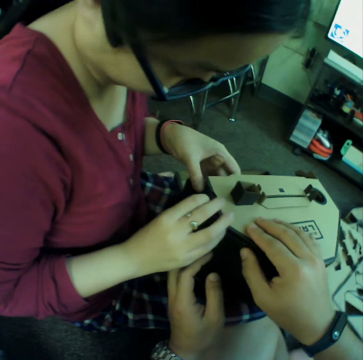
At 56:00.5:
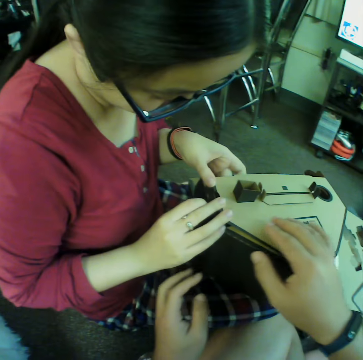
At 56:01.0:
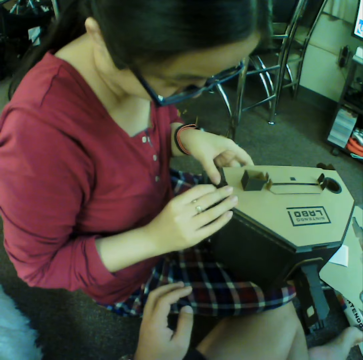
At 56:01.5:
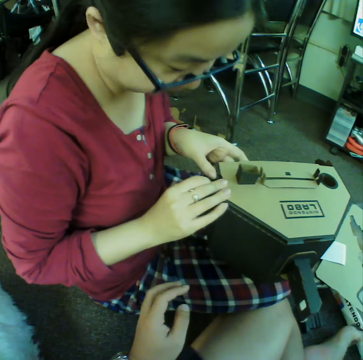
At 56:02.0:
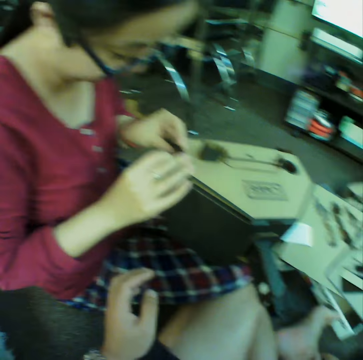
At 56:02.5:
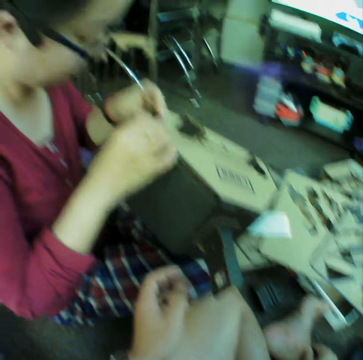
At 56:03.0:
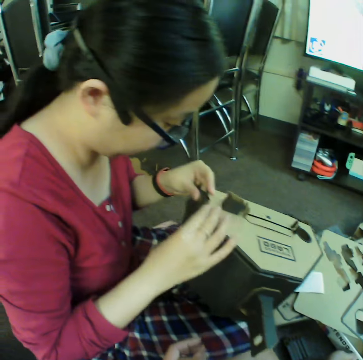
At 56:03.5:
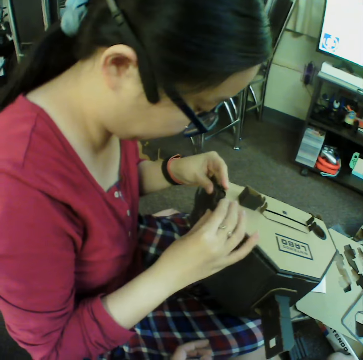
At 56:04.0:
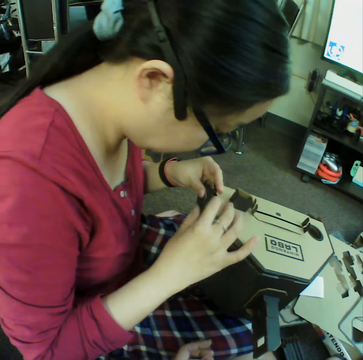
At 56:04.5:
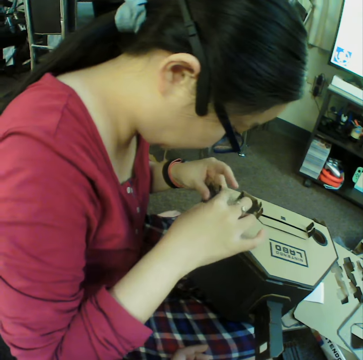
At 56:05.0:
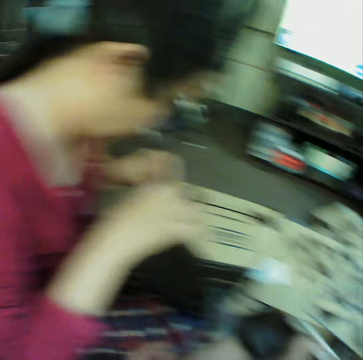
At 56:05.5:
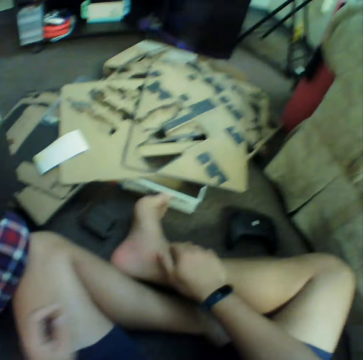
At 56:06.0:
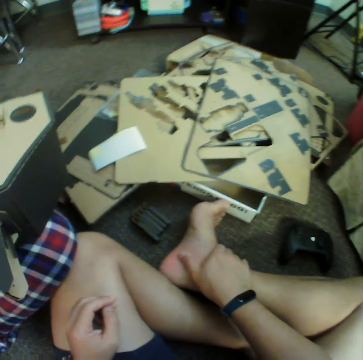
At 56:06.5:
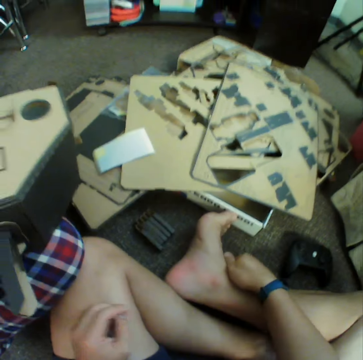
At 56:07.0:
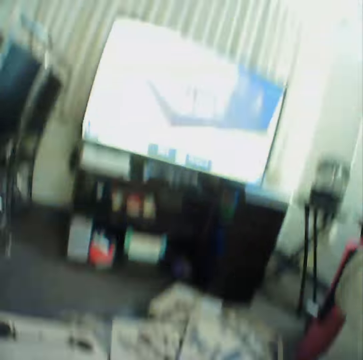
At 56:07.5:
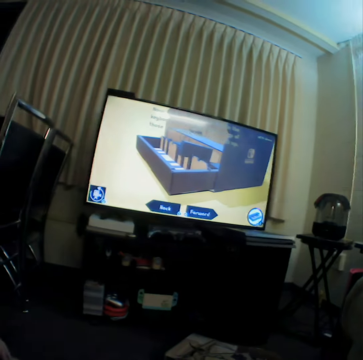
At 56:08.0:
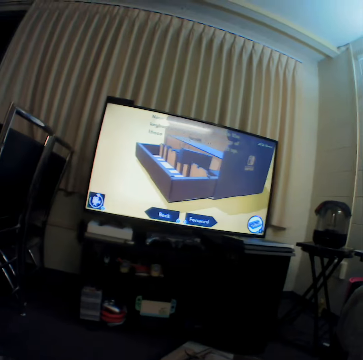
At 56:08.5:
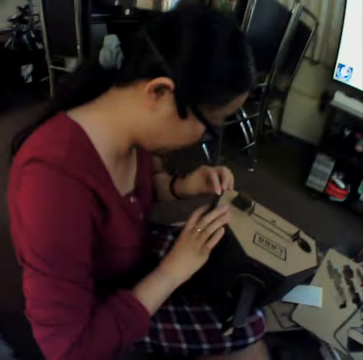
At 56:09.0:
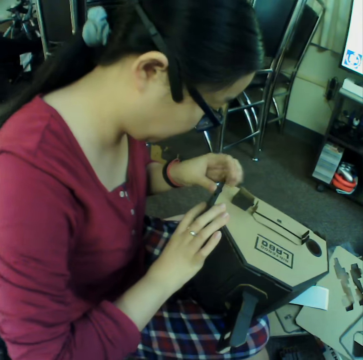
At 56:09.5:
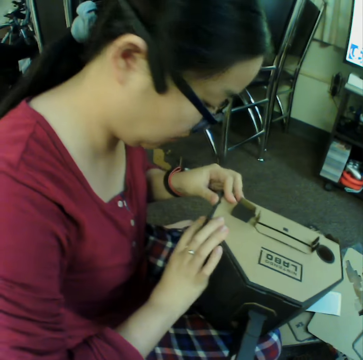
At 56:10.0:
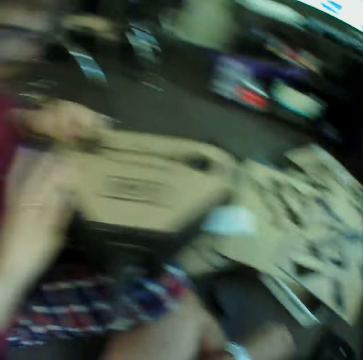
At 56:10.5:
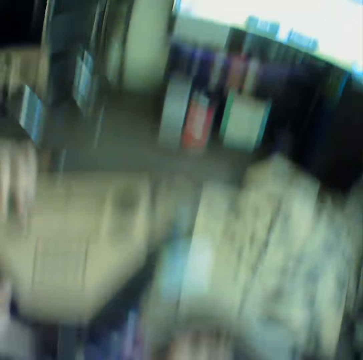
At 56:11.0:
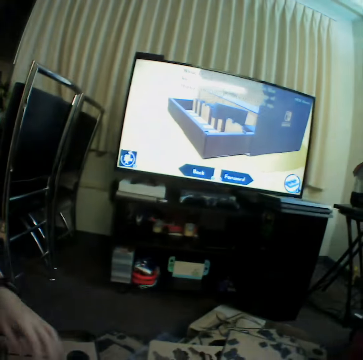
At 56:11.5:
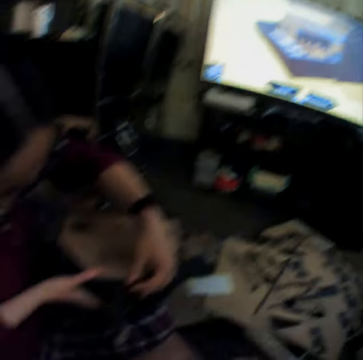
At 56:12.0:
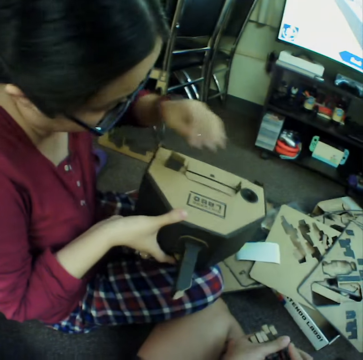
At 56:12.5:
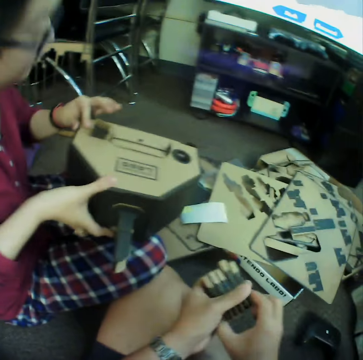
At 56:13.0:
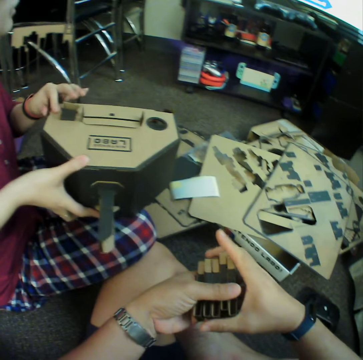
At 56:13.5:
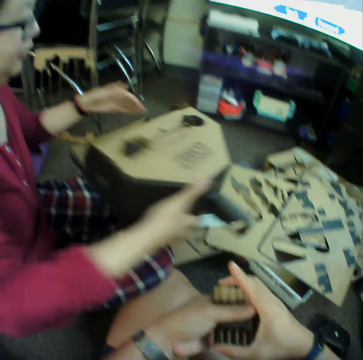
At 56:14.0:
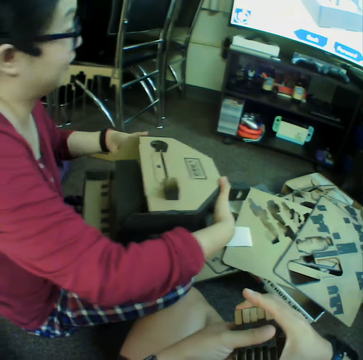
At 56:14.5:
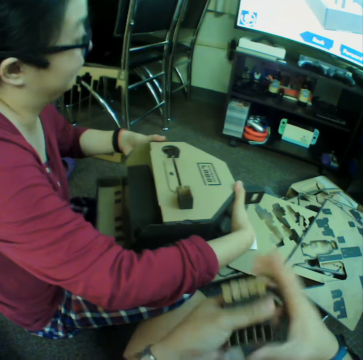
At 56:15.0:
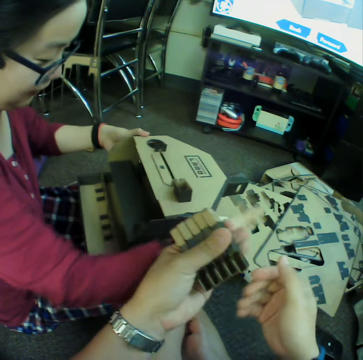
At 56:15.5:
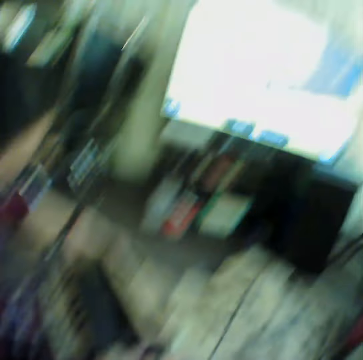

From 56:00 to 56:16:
The camera wearer removes his hands from the bigger piece of the puzzle. A woman fixes the box. The woman puts the bigger piece together. The camera wearer rubs his leg. He watches television. The woman fixes the box. The camera wearer watches television. The woman fixes the box. The camera wearer inspects the pieces and picks up complete pieces of the puzzle.

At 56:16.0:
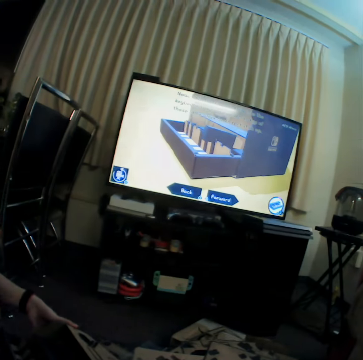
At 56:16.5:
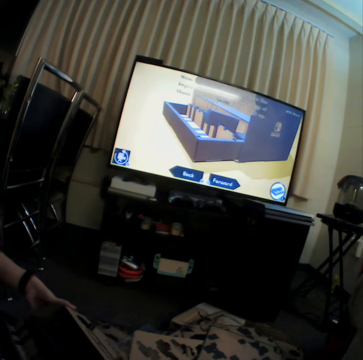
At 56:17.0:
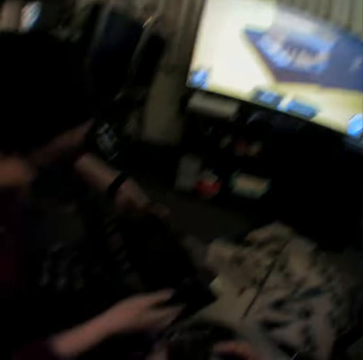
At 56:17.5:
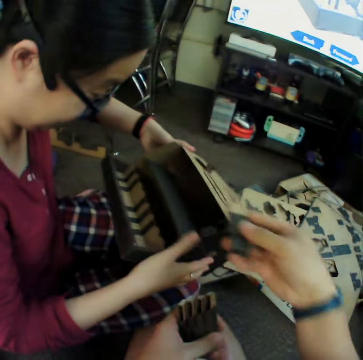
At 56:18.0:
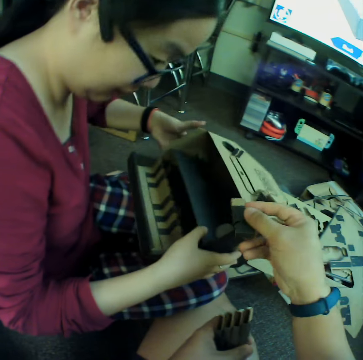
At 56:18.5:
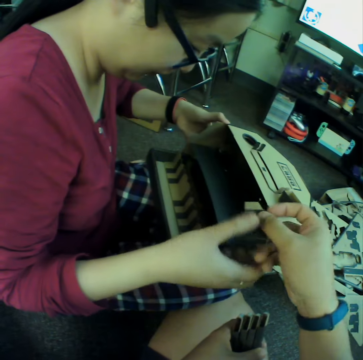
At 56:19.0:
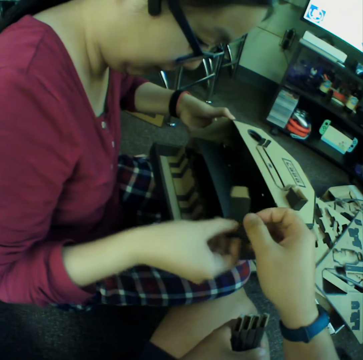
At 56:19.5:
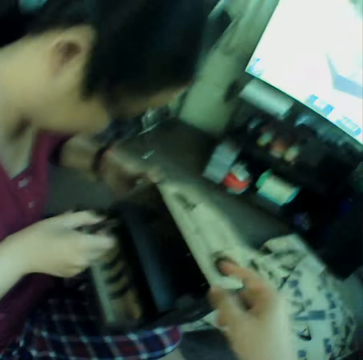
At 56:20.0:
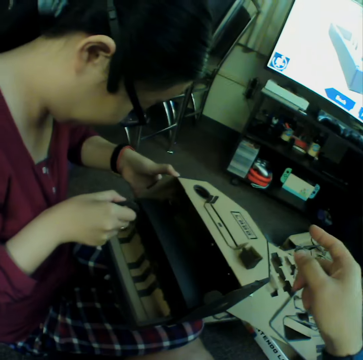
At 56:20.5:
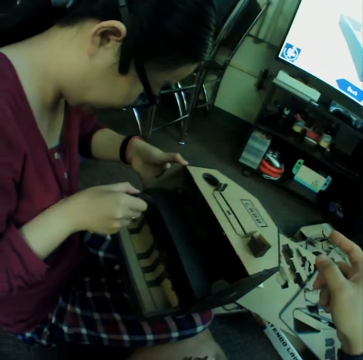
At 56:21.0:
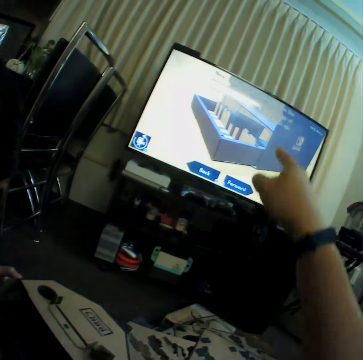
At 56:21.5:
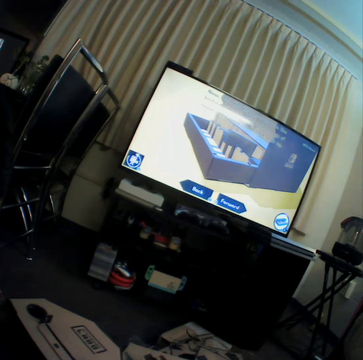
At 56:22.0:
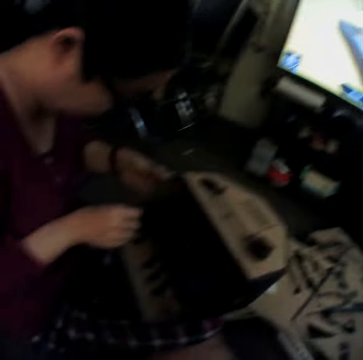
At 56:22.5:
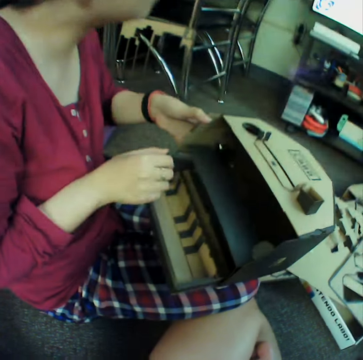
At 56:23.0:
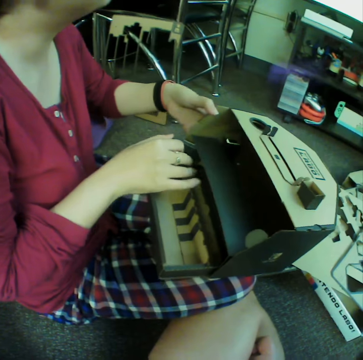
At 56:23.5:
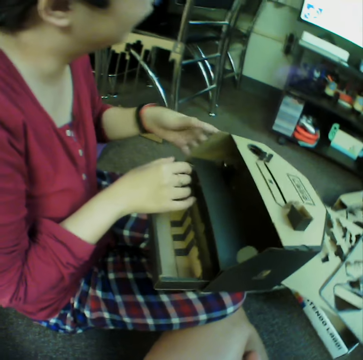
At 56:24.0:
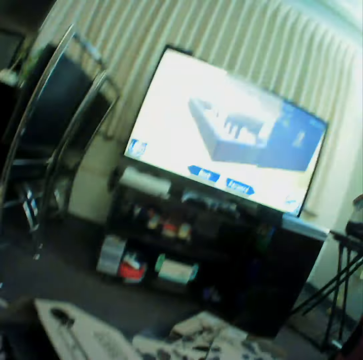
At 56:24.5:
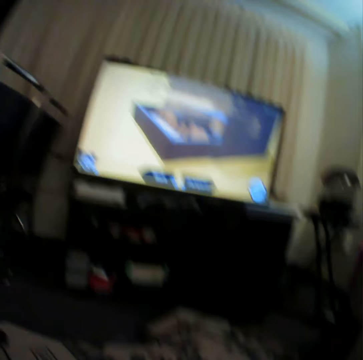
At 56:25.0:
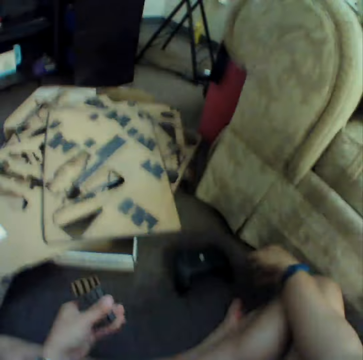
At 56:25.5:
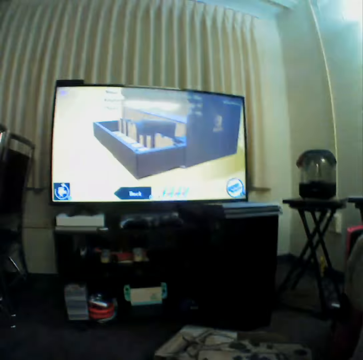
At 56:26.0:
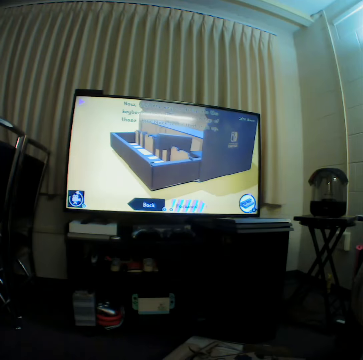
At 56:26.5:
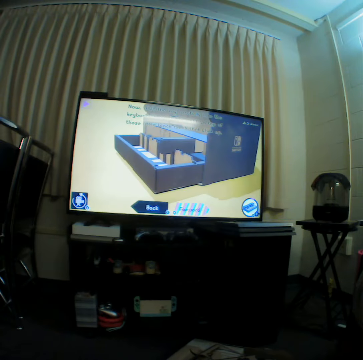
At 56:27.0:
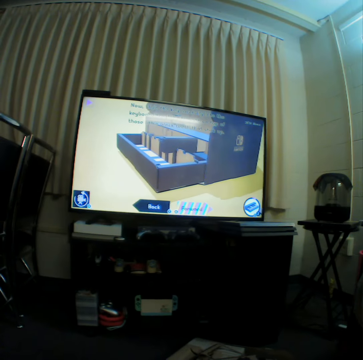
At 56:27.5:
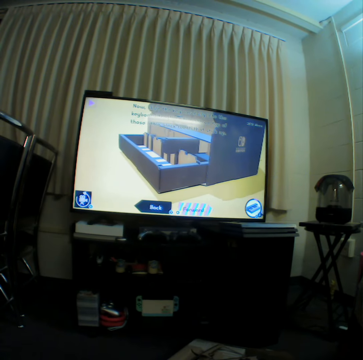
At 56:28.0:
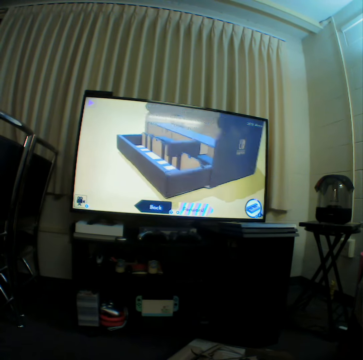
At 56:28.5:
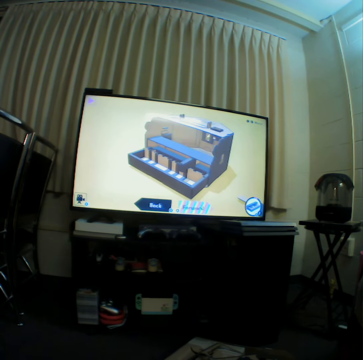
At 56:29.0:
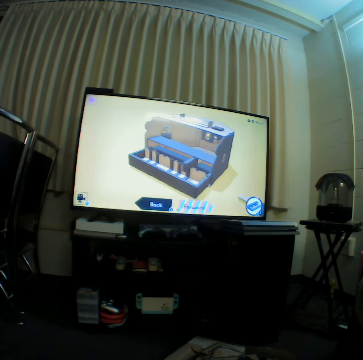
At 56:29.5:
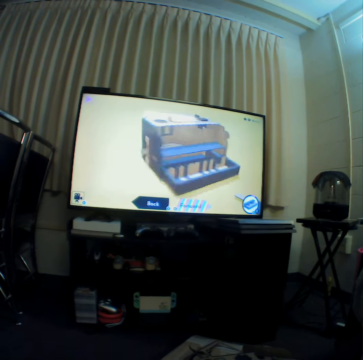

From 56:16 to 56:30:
The camera wearer watches television. A woman fixes the box. The camera wearer hands a piece of the puzzle to the woman. The woman fixes the box. The woman inserts the piece into the larger piece of the puzzle. The camera wearer points at the television and watches television. The woman fixes the box. The camera wearer watches television, reaches the controller and watches television.

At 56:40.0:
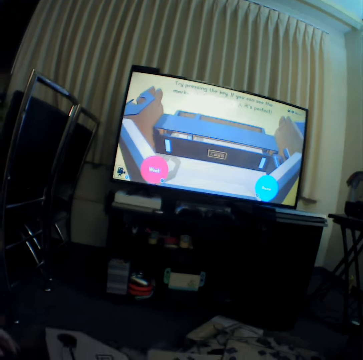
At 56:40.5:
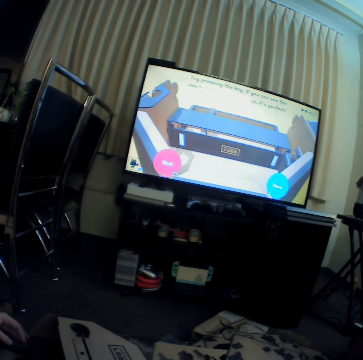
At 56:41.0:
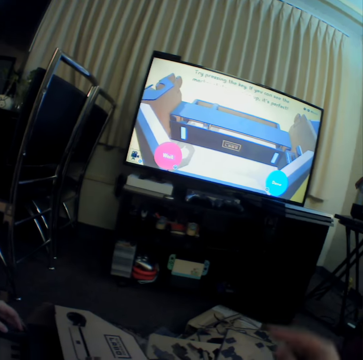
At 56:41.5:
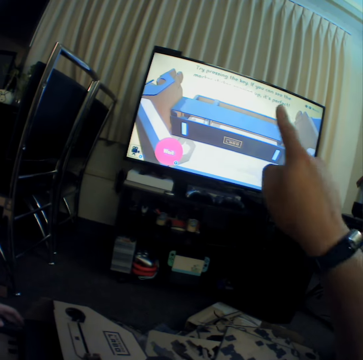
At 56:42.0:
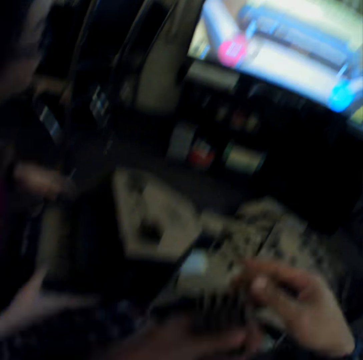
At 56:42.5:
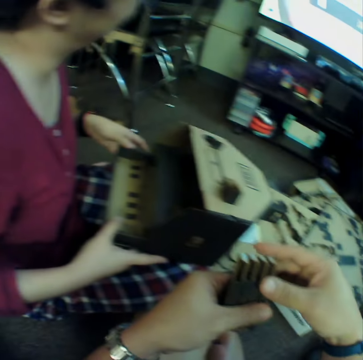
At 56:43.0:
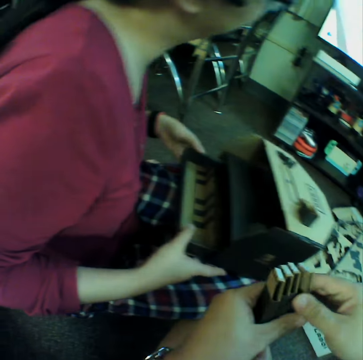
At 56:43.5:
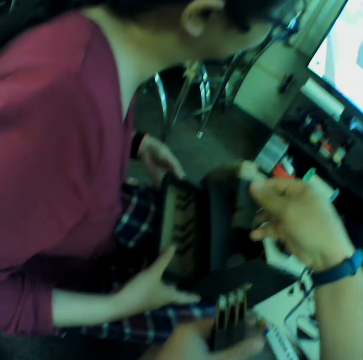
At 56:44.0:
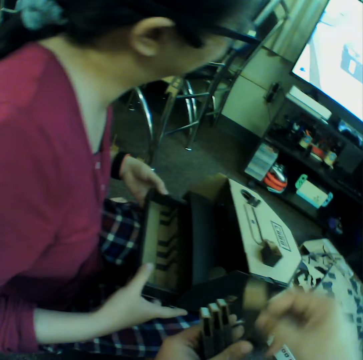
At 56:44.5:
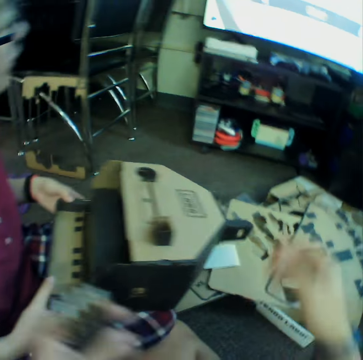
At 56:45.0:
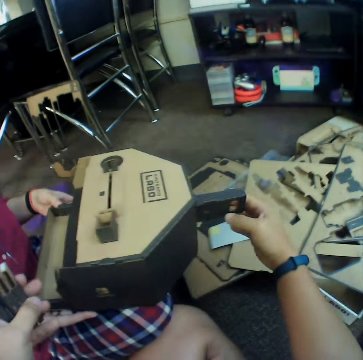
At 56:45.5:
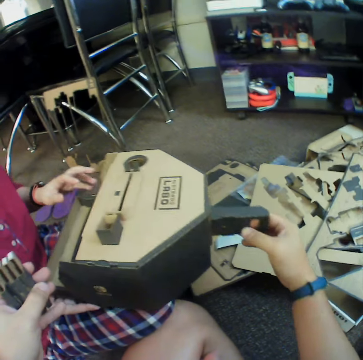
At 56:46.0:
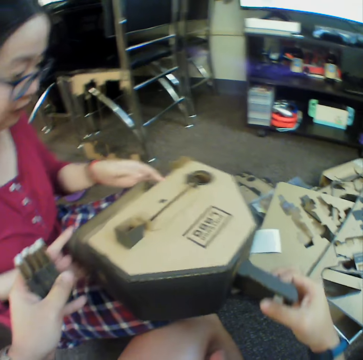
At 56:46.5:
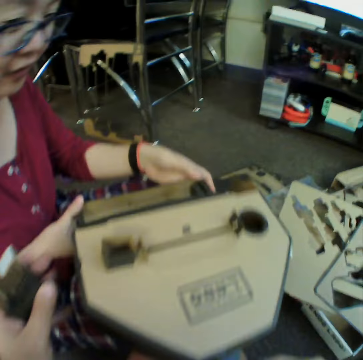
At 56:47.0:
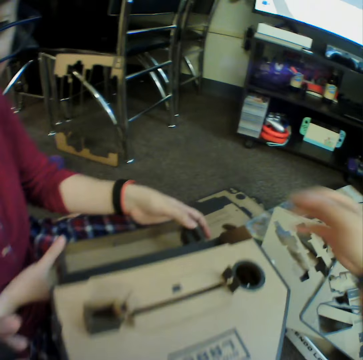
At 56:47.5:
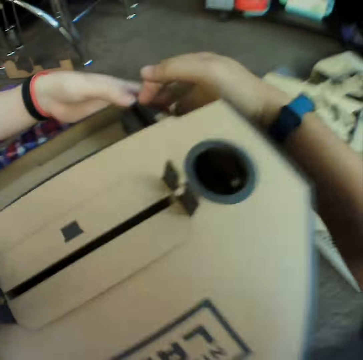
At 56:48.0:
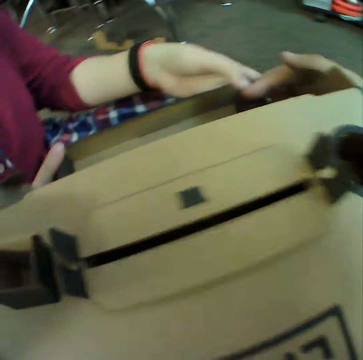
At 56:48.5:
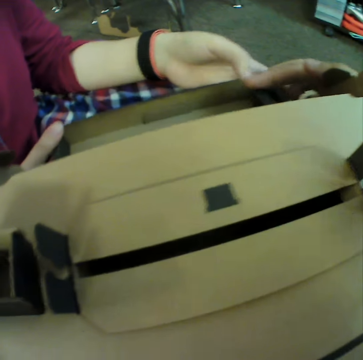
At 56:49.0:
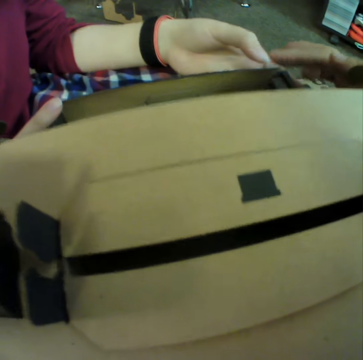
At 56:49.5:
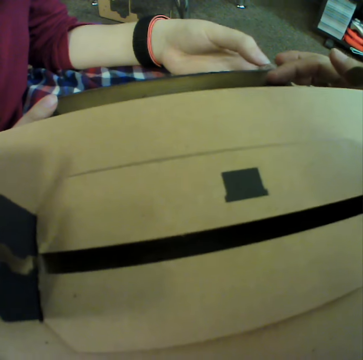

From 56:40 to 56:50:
The camera wearer points at the television. He places the piece in his right hand and hands the piece of the puzzle to a woman. He returns his hand. He places the pieces together and helps the woman turn the bigger piece of the puzzle. He pulls the box towards him and fixes the box. The woman talks to the camera wearer.
